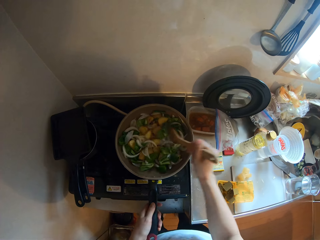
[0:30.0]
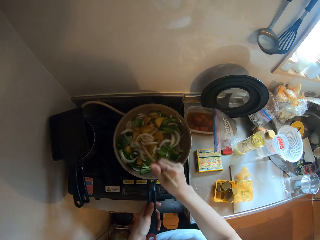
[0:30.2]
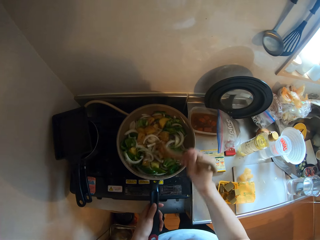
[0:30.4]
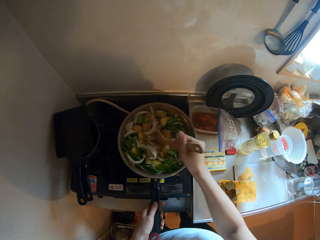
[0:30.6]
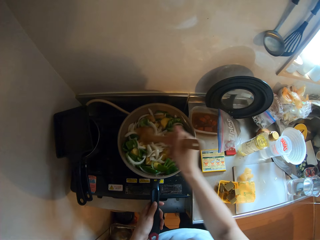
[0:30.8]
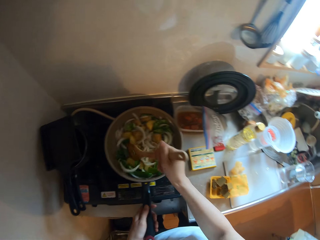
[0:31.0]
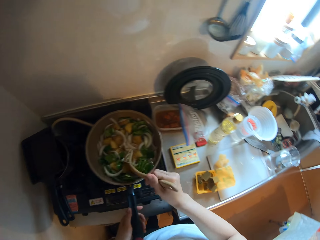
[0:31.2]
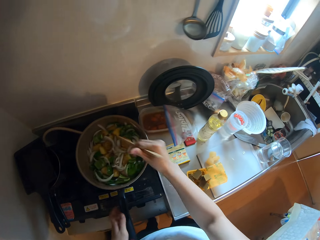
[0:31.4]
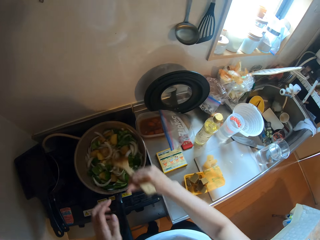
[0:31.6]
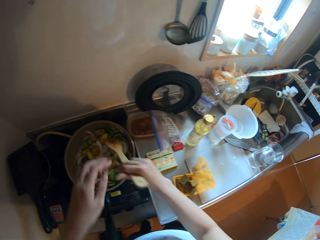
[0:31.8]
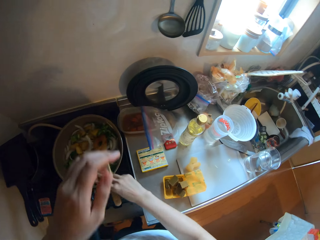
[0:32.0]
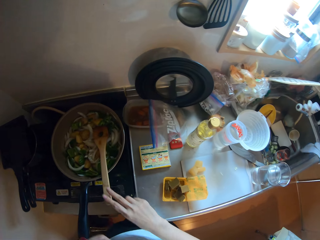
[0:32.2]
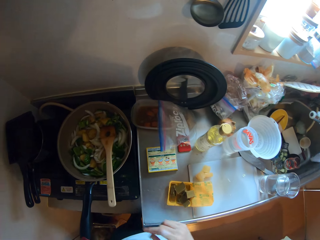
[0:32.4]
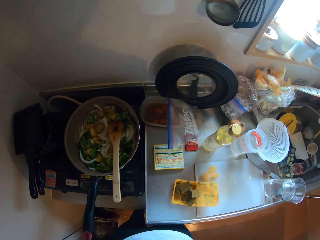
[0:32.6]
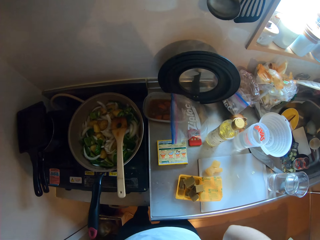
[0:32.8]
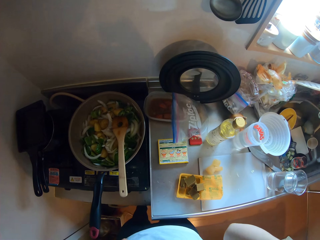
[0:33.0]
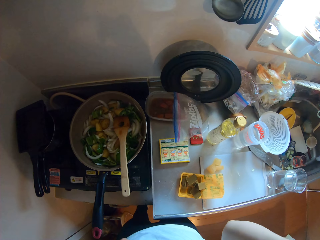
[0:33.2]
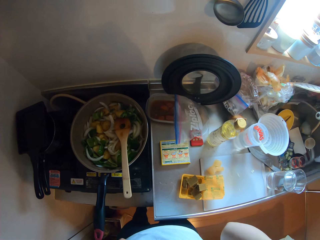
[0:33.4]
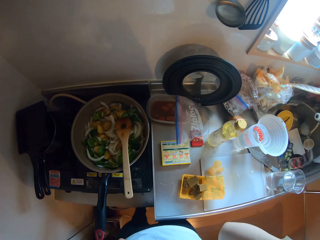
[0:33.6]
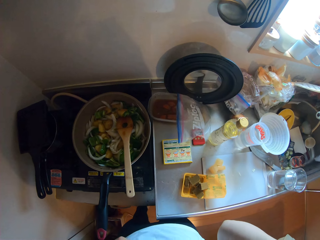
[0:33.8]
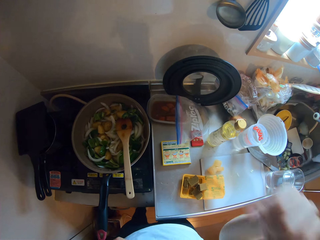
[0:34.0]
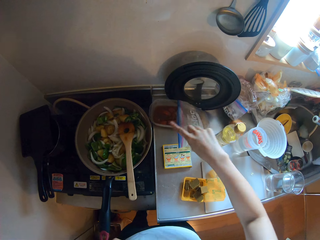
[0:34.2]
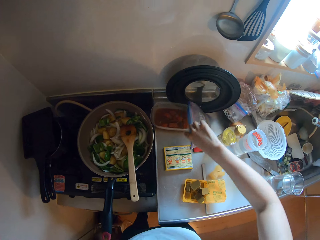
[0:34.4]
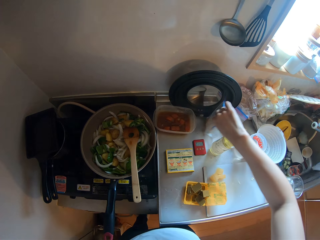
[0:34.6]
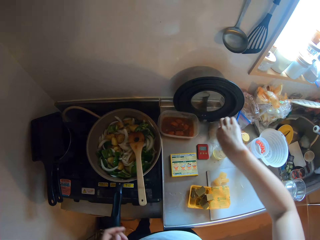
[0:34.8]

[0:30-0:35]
The camera wearer scratches their face. They move a zipper bag on the countertop.

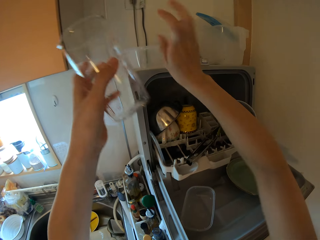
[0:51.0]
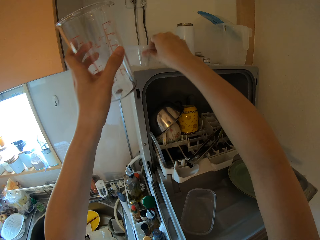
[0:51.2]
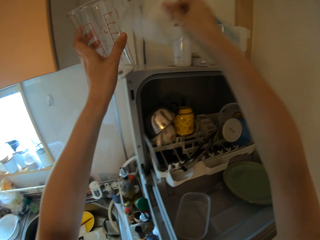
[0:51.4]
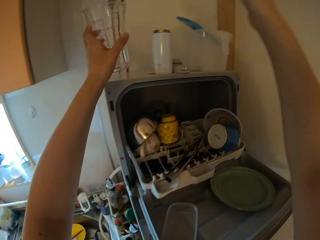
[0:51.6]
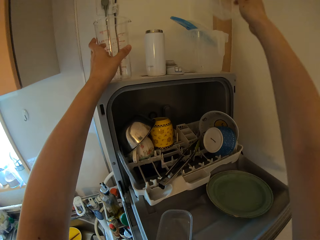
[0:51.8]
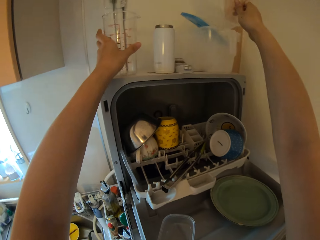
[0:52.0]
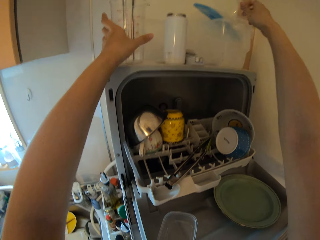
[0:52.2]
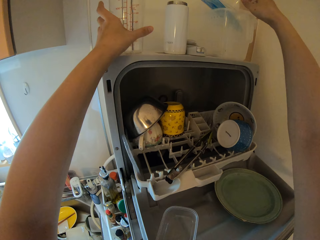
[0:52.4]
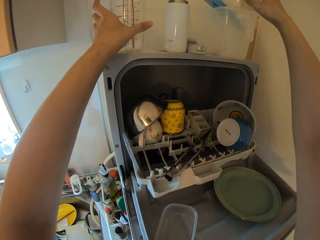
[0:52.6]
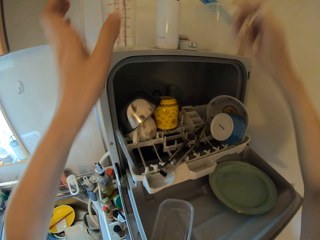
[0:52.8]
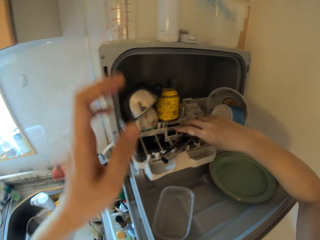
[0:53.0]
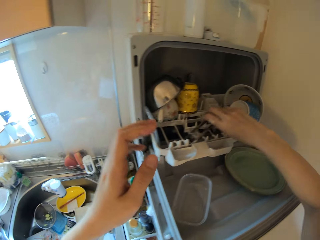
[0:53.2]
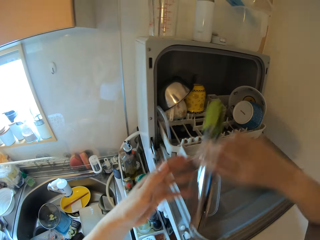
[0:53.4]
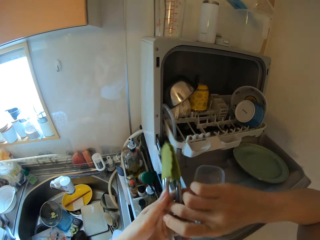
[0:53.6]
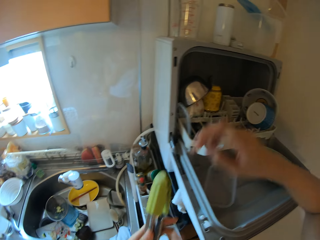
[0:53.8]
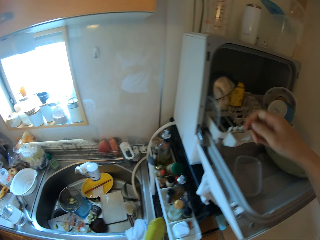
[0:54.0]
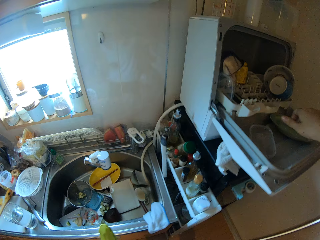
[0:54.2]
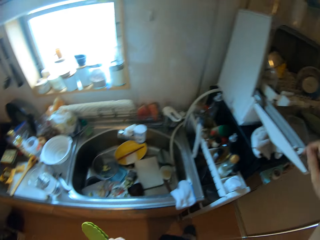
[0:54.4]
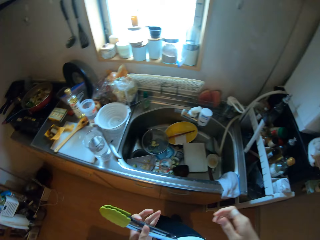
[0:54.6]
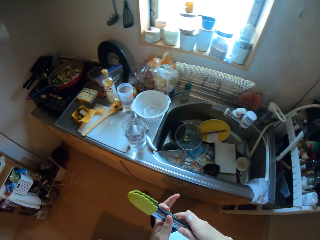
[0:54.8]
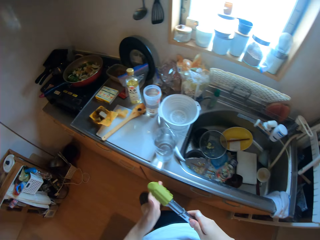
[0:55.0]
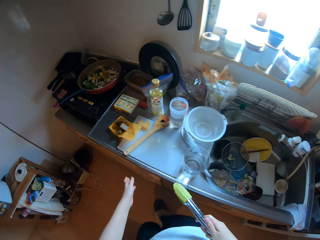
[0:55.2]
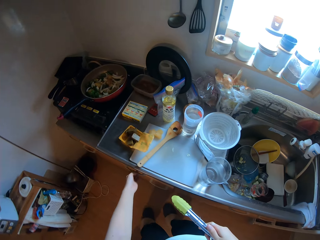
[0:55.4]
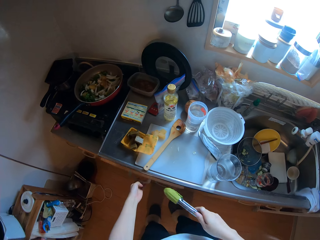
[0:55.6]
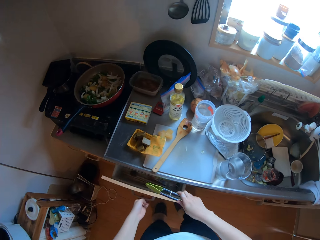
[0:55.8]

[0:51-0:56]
The camera wearer picks up a plastic plate from the plate shelf with her right hand. She drops a measuring flask on the plate shelf with her left hand. She drops the plastic plate on a plastic jug on the shelf with her right hand. She picks up a pair of tongs from the shelf with her right hand. She passes the tongs in her right hand to her left hand. She walks around the kitchen.

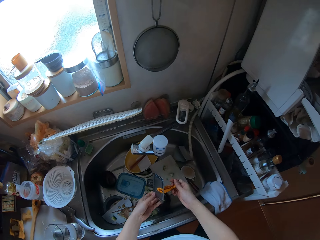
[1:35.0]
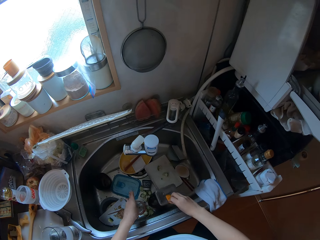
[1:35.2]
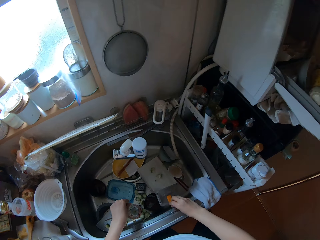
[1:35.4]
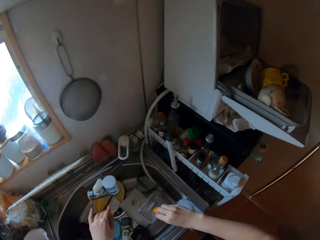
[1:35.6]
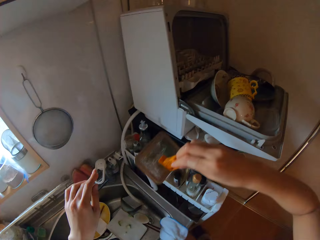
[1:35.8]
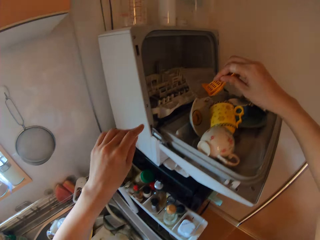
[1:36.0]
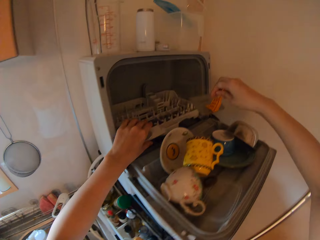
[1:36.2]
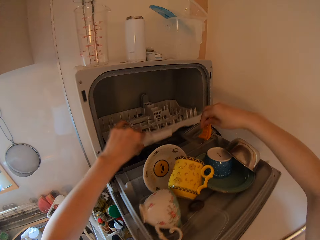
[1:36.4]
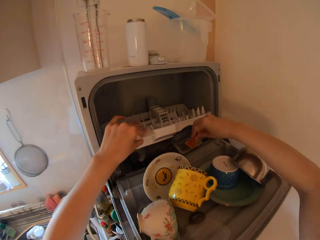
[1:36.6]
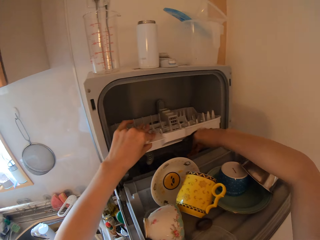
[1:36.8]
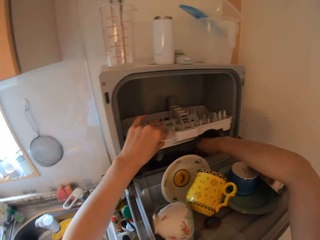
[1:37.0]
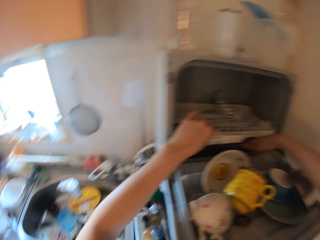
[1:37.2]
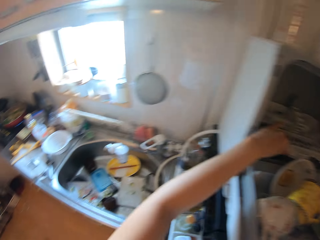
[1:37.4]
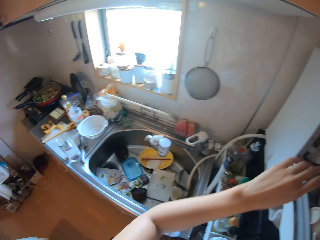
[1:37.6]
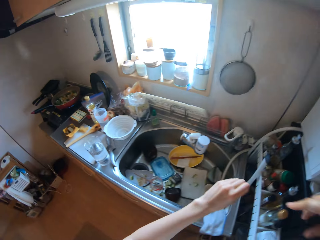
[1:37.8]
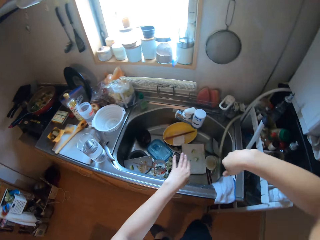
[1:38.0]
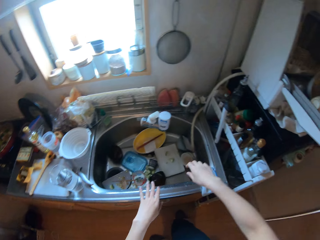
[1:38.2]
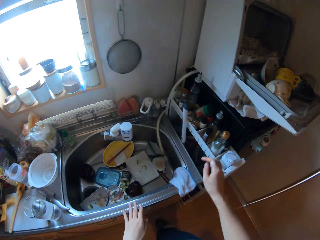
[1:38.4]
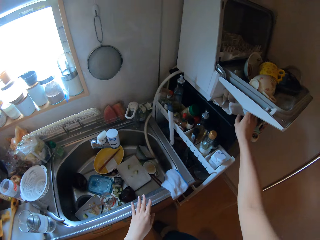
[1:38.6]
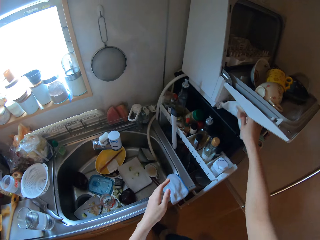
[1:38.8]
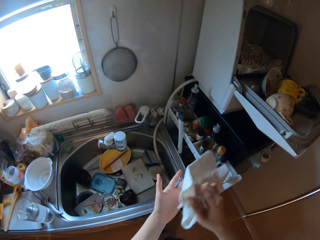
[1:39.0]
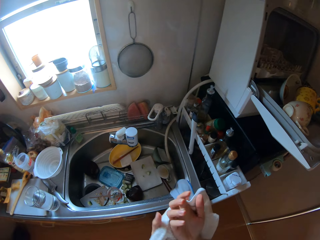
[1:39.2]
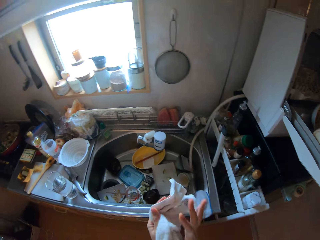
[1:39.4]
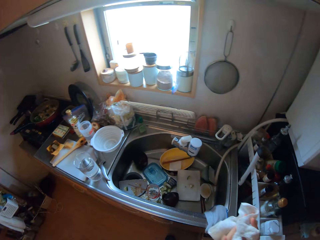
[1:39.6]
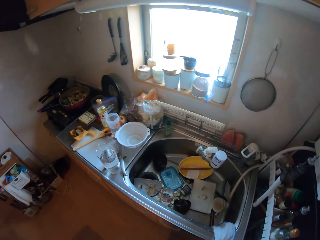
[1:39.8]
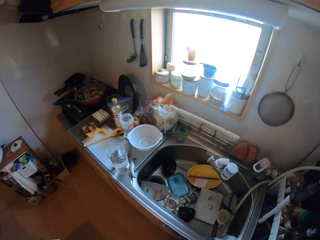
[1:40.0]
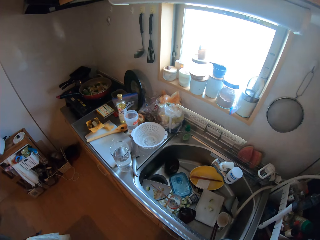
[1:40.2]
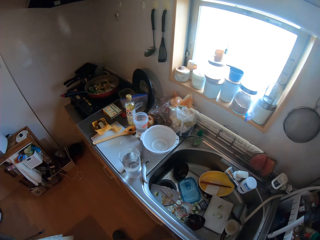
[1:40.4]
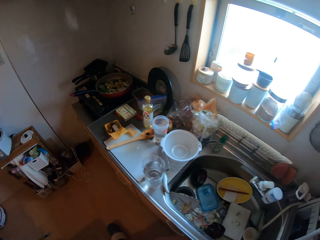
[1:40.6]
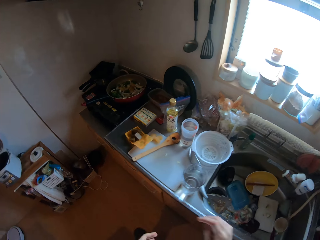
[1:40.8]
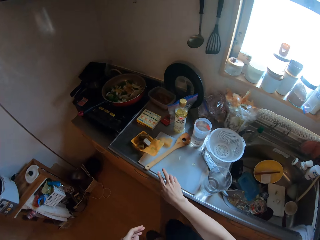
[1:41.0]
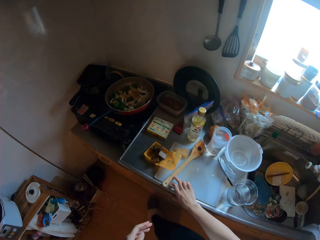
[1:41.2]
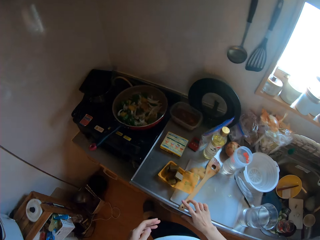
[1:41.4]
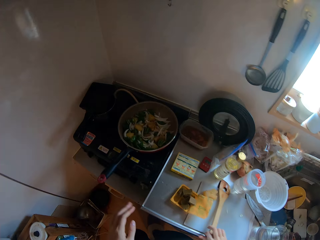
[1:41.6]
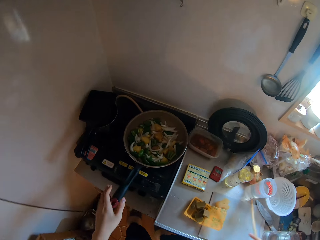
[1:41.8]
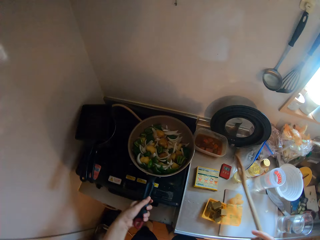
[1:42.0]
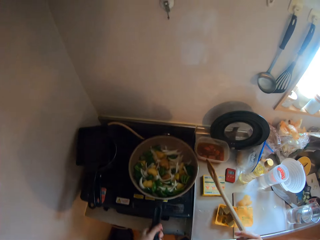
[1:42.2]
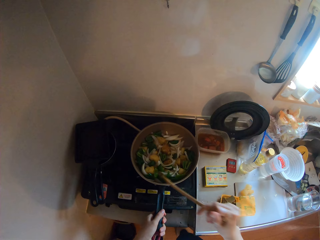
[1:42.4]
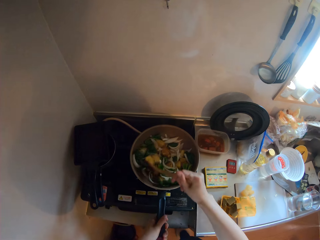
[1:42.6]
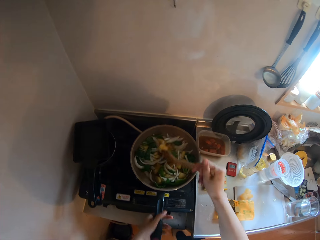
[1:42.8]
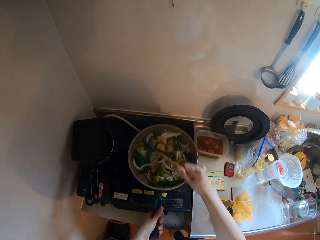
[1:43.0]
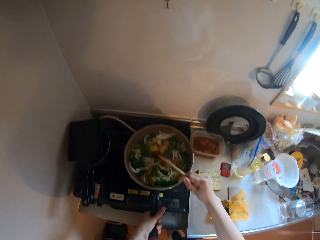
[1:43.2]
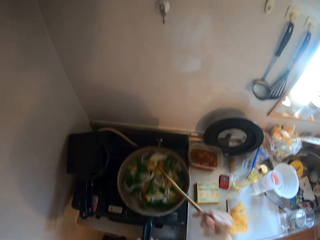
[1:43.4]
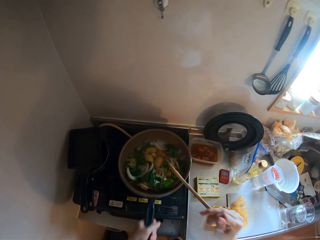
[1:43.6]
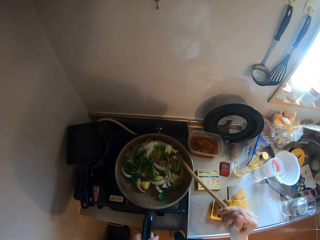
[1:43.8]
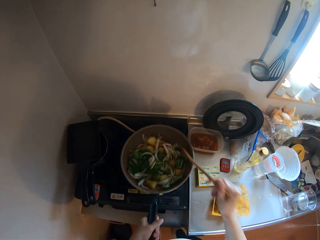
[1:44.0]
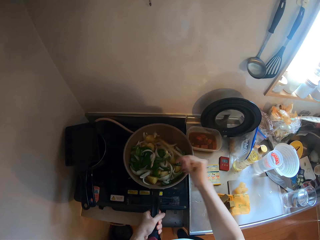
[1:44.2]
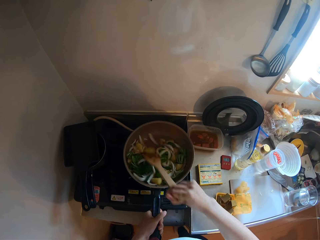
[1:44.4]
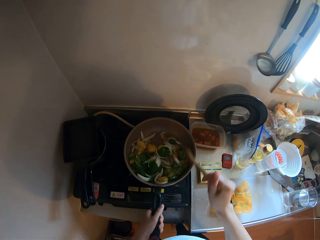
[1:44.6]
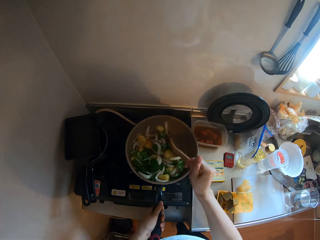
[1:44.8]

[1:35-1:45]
The camera wearer closes a faucet. She hits the sink with a grater. She puts the grater back into the plate rack with her right hand. She lifts the dishwasher rack. She walks around the kitchen. She takes a piece of cloth from the shelf with her right hand and wipes her hands with the cloth. She walks around the kitchen. She picks up the spatula or wooden flat spoon from the table with her right hand. She holds the fry pan or cooking pot with her left hand. She shakes the vegetables in the cooking pot. She stirs the vegetable sauce in the fry pan with the spatula in her right hand. She shakes the vegetables in the cooking pot. She stirs the vegetables in the cooking pot with the wooden flat spoon.
